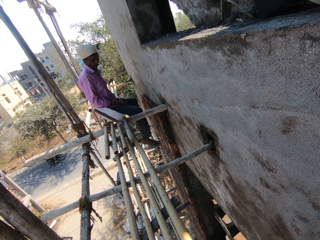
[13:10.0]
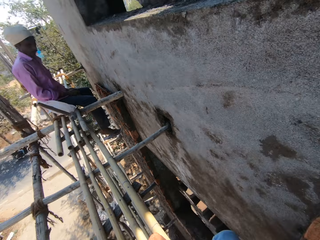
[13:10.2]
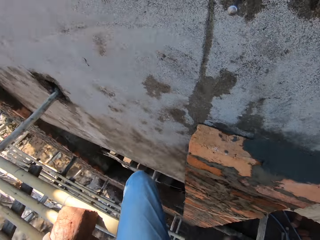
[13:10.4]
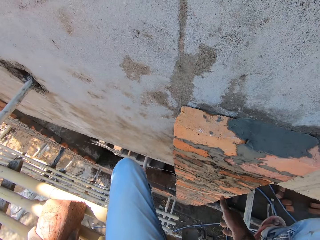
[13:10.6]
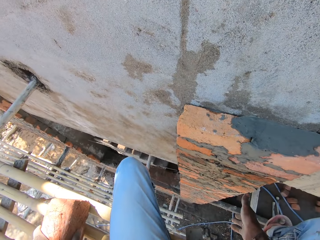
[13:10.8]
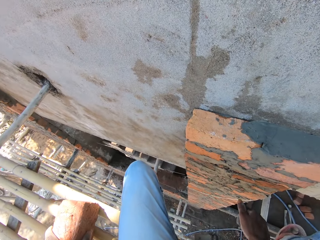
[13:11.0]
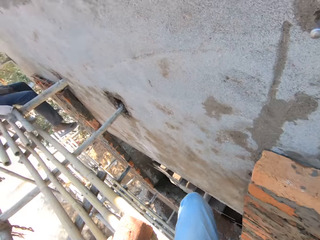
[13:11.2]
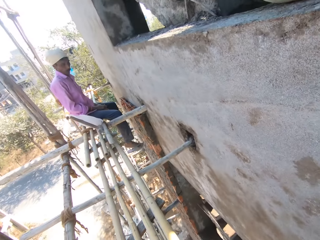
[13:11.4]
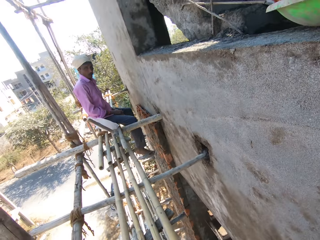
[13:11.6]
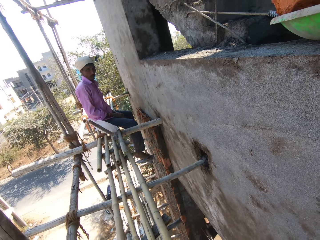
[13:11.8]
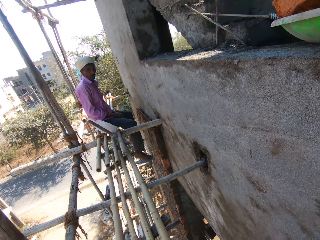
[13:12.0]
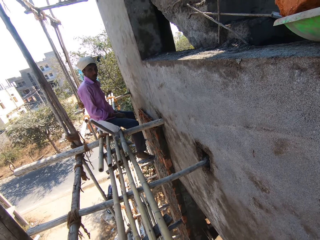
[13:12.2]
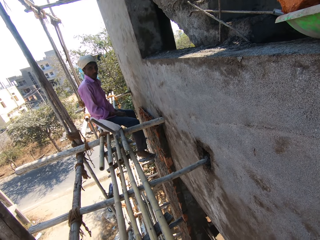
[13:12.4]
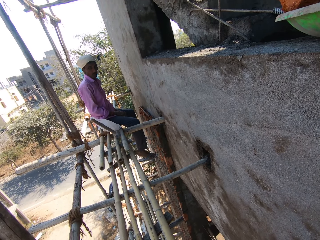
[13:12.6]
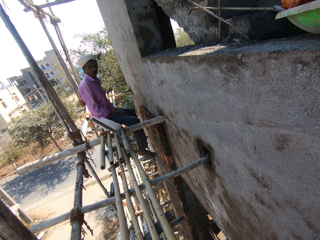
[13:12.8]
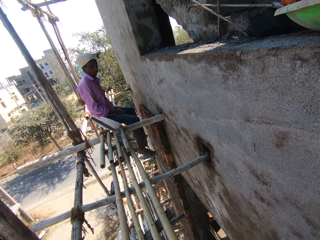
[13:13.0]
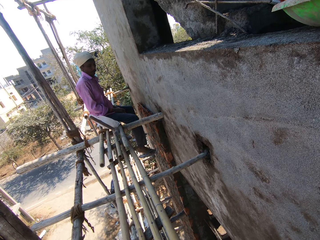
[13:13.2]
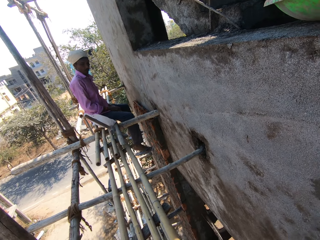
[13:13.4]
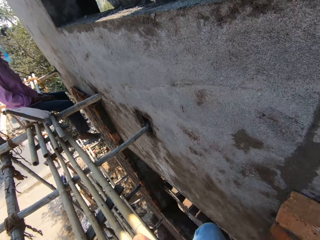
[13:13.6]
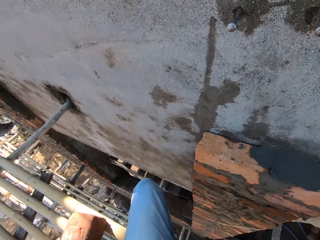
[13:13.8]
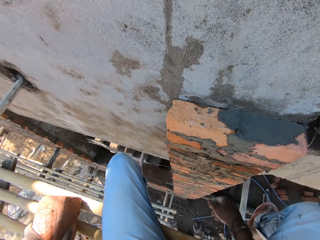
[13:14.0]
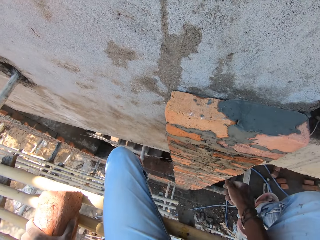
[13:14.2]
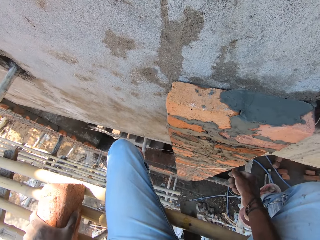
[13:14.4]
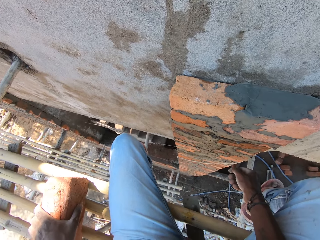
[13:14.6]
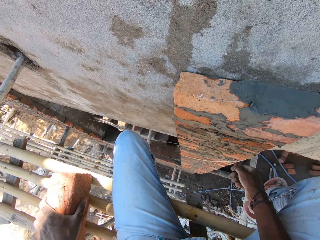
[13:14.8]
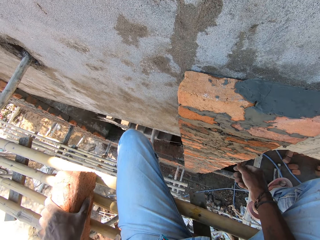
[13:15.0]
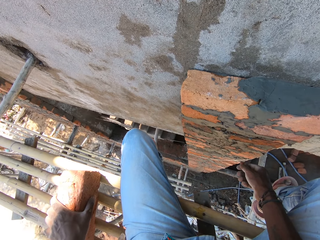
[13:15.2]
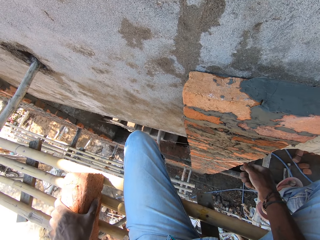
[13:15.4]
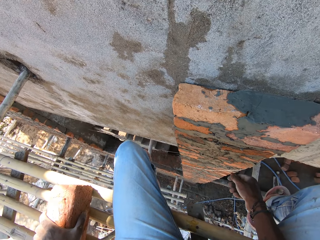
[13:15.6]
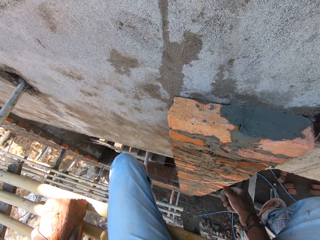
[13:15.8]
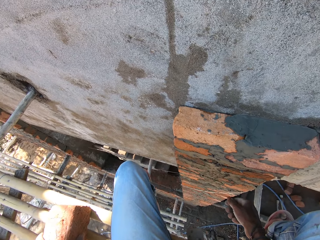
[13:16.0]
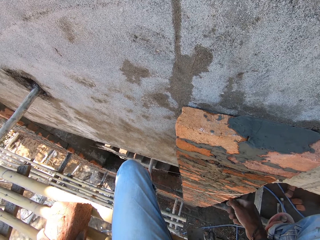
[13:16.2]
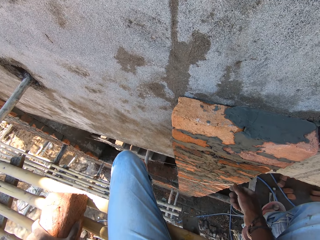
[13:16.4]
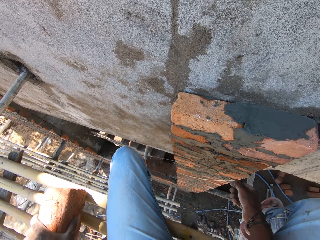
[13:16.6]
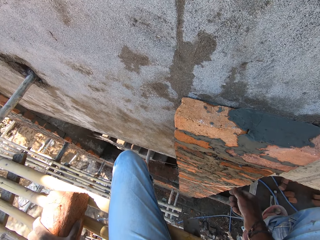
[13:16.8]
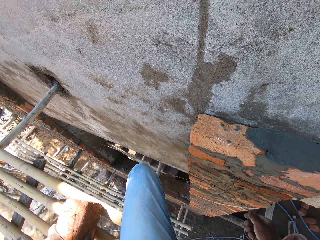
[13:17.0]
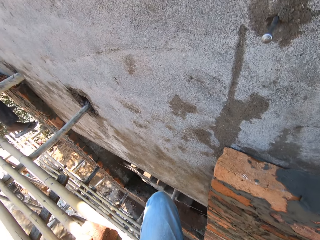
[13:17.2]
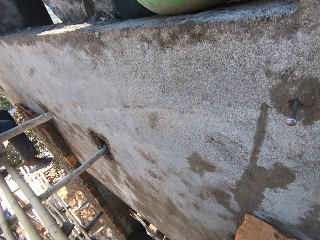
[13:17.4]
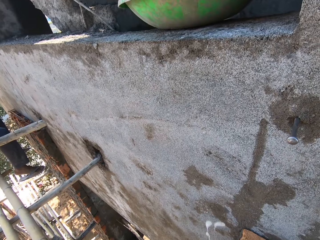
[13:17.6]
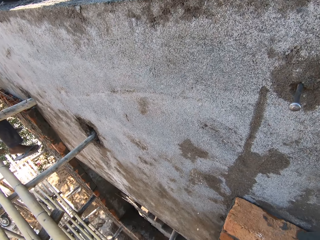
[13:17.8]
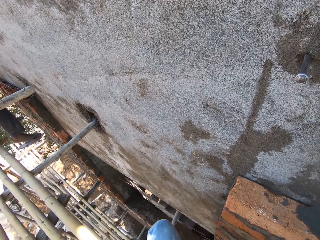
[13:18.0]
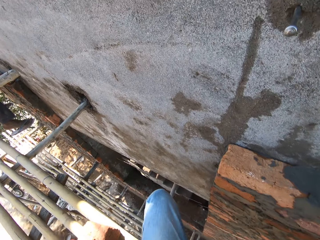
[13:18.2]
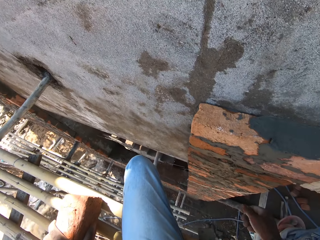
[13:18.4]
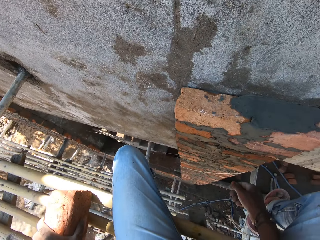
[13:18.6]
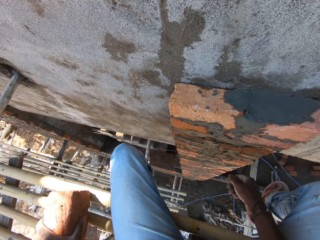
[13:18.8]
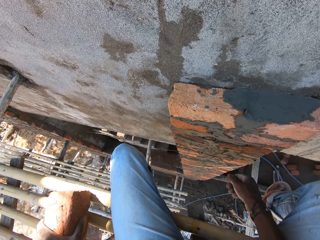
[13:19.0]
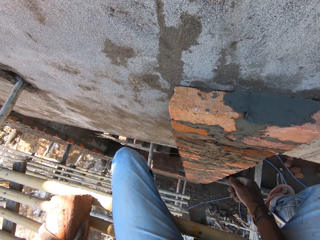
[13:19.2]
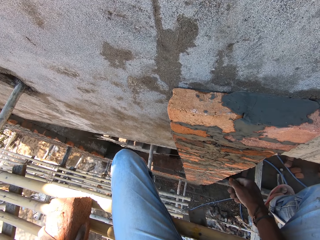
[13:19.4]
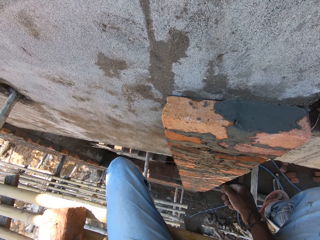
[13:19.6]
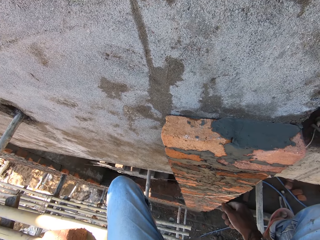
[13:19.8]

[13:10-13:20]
The camera wearer looks around.

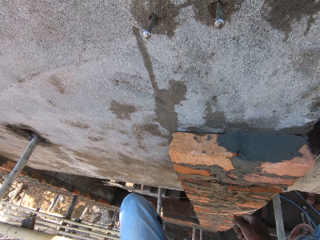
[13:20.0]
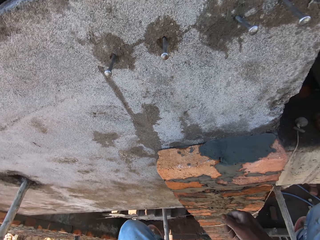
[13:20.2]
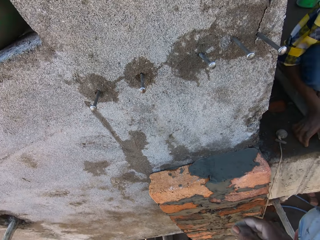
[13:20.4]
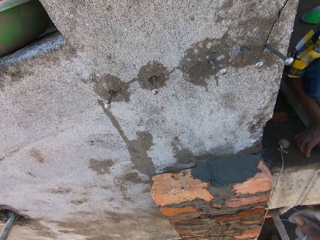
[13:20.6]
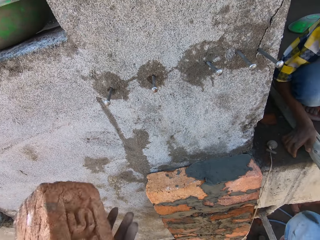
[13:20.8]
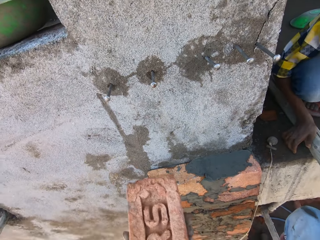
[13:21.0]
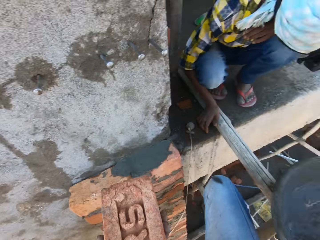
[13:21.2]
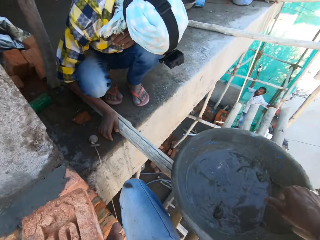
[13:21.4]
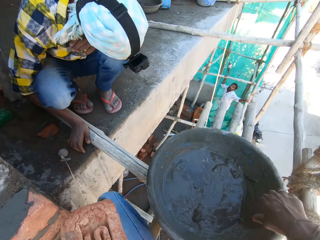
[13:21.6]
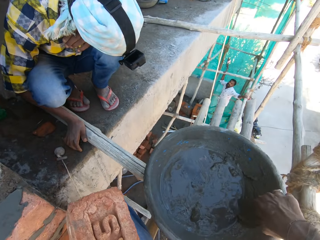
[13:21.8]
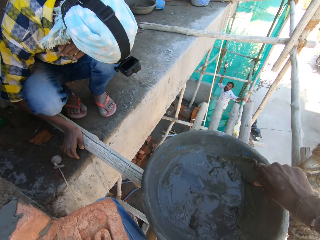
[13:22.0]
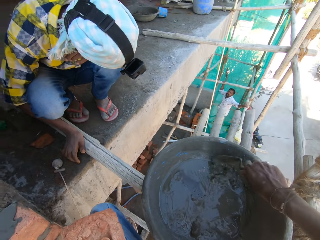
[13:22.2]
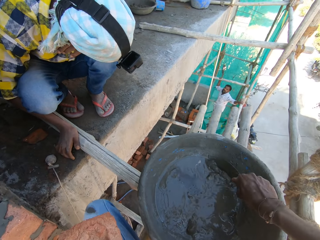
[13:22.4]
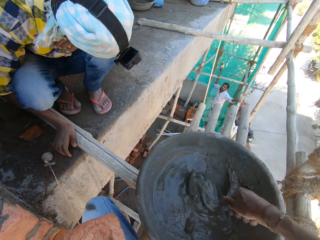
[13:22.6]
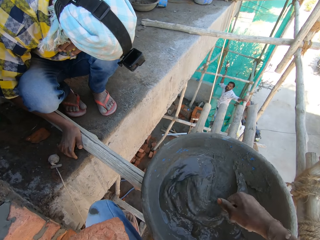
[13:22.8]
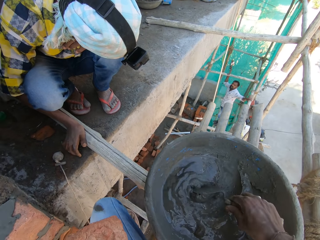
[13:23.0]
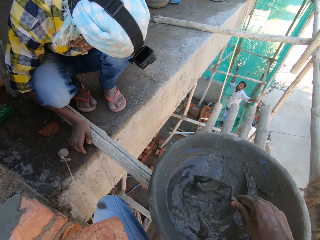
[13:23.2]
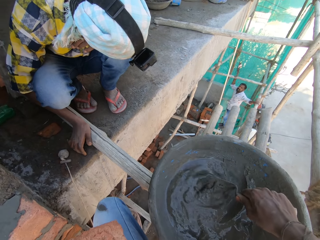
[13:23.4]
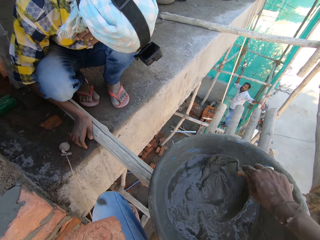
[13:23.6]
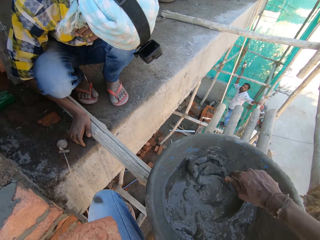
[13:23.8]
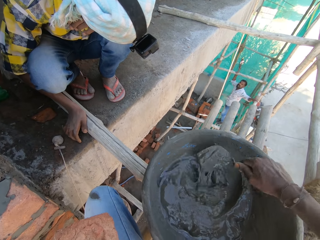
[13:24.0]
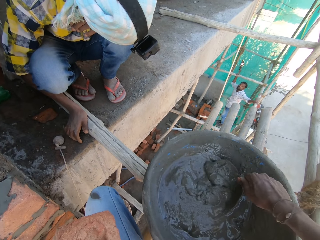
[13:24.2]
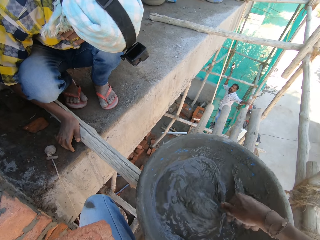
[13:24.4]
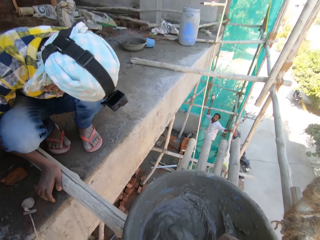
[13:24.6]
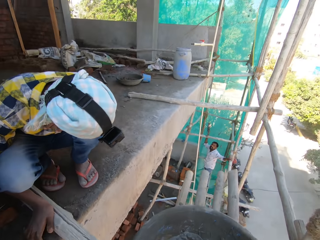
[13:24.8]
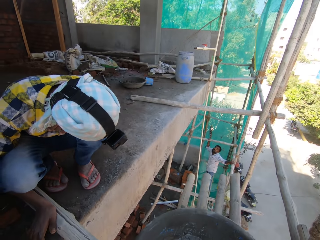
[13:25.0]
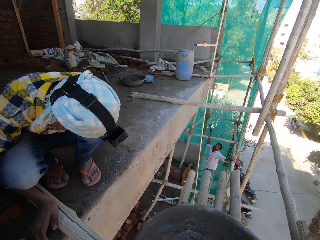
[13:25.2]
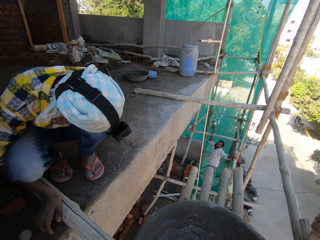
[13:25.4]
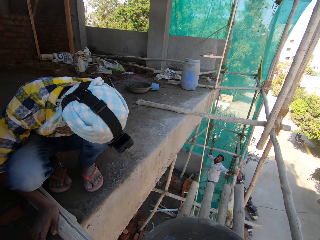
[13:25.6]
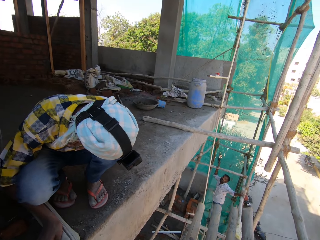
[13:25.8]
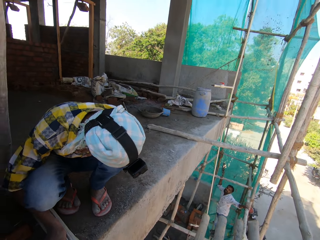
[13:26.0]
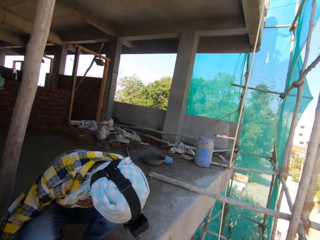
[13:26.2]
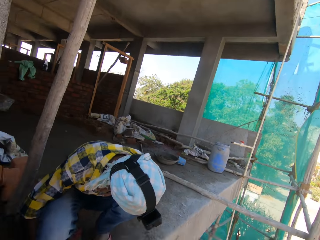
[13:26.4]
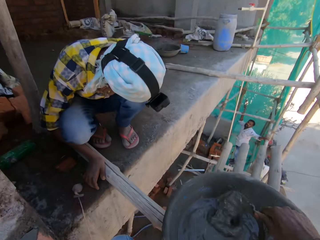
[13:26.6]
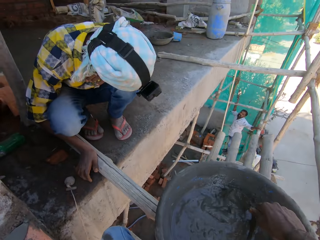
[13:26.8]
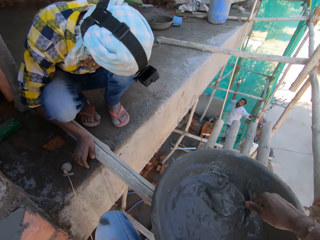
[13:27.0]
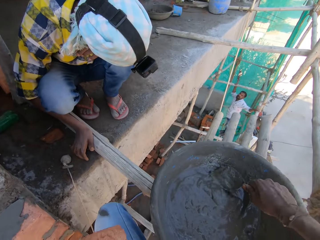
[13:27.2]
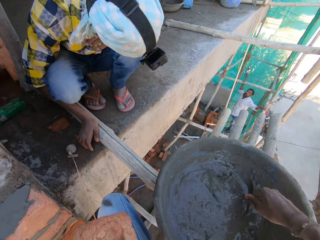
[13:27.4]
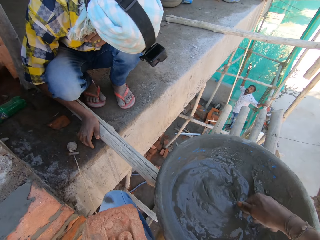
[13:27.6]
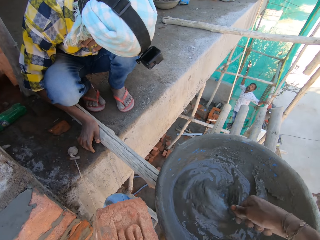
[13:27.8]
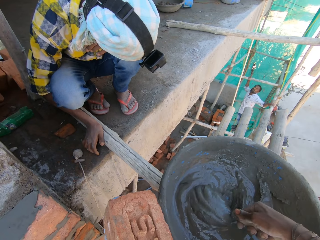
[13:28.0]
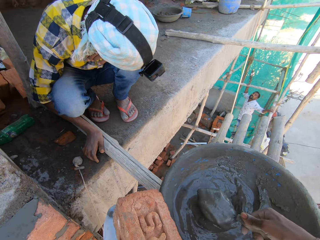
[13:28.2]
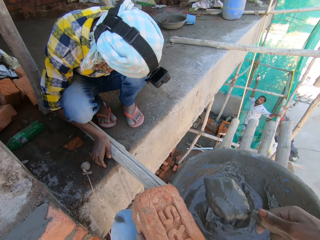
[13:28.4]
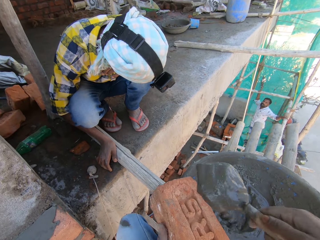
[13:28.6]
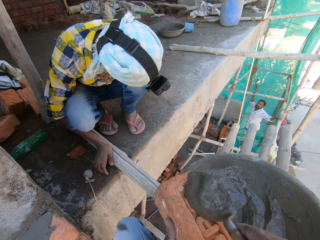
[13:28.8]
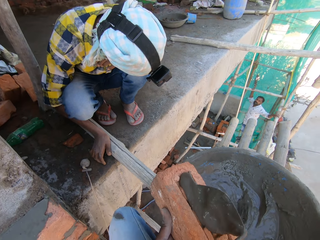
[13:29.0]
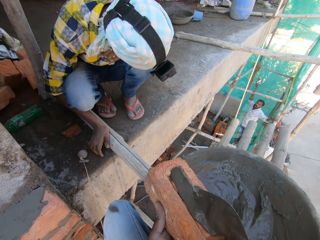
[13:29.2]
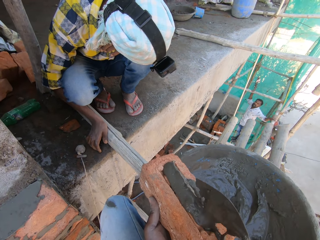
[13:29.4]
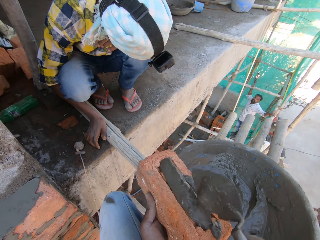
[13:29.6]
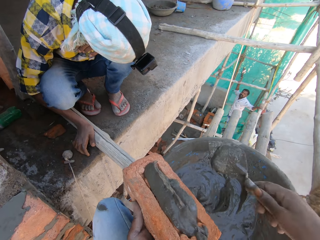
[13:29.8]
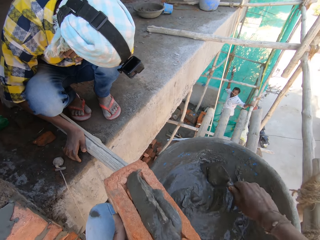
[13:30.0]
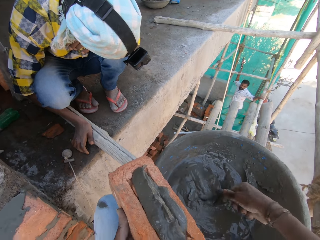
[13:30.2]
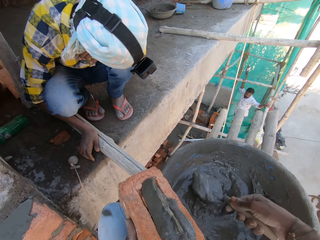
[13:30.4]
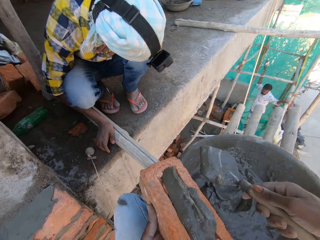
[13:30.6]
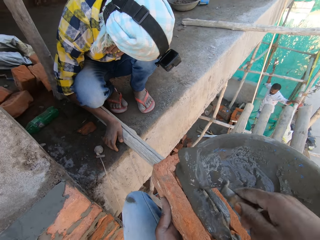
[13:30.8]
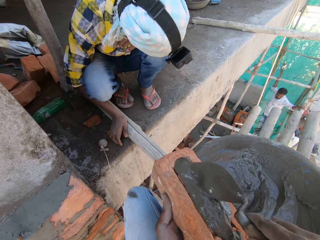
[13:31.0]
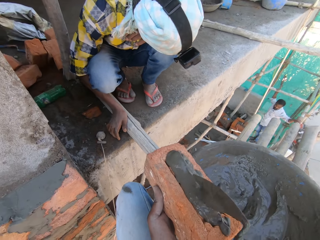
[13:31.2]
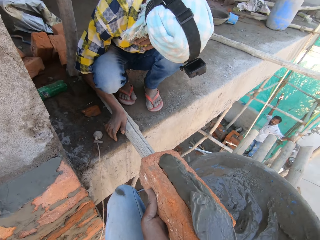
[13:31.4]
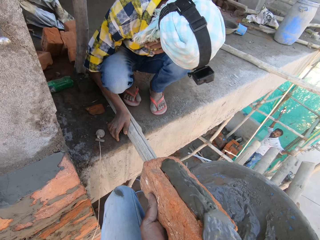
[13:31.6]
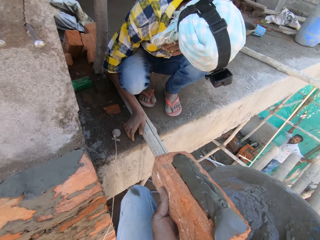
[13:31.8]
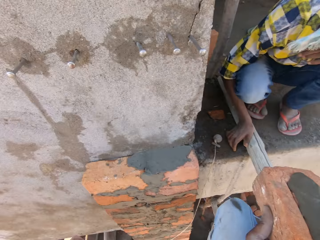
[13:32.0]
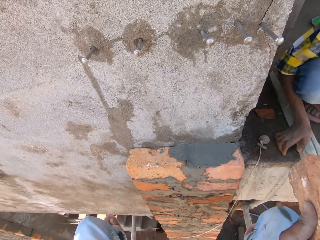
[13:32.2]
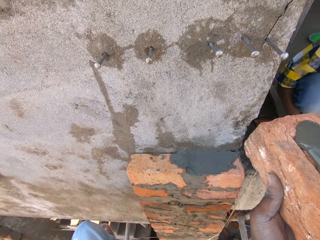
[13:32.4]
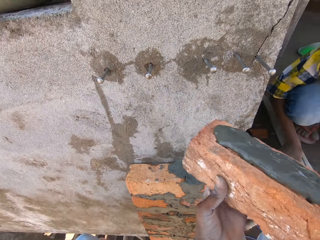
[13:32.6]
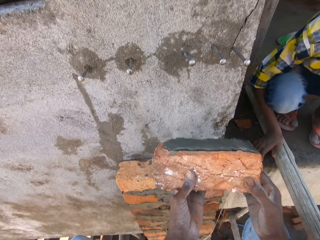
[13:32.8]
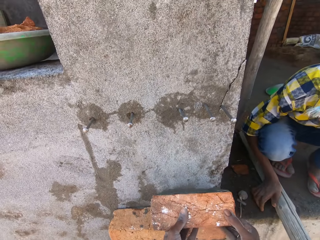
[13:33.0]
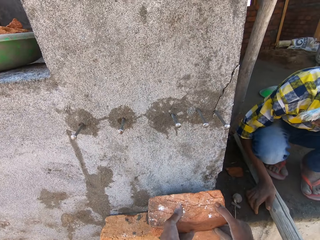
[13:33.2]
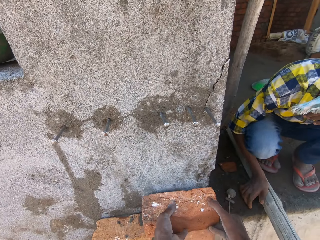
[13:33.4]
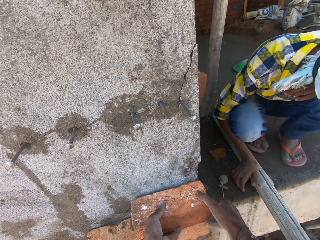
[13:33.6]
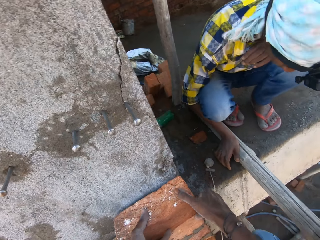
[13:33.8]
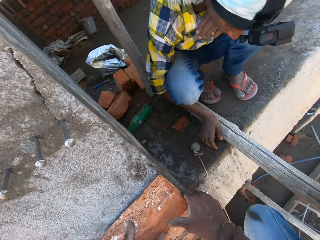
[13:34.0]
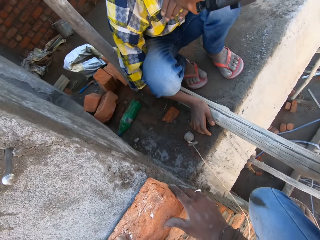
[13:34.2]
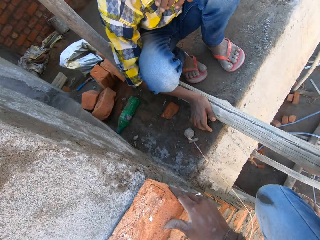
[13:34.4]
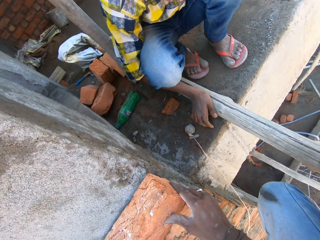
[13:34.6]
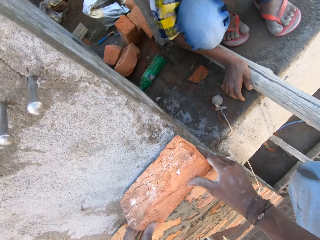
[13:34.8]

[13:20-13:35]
The camera wearer picks up the trowel from the pan on the scaffold with his right hand. He mixes mortar with the trowel. He scoops mortar from the pan on the scaffold with the trowel in his right hand. He pours the mortar in the trowel on a brick in his left hand. He scoops mortar from the pan on the scaffold with the trowel in his right hand. He pours the mortar in the trowel on the brick in his left hand. He scrapes off mortar in the trowel on the brick in his left hand. He fits the brick on the wall with his hands and aligns the brick to the wall.
